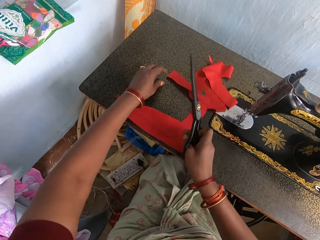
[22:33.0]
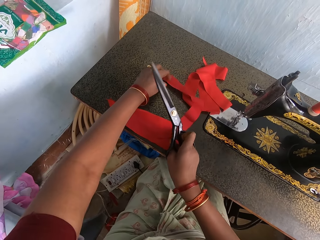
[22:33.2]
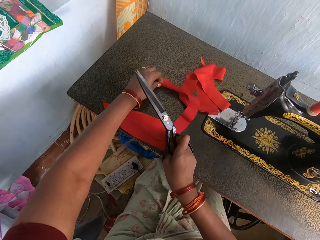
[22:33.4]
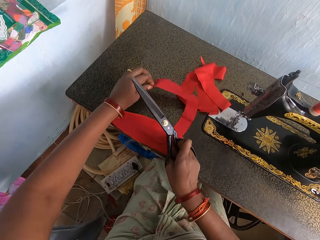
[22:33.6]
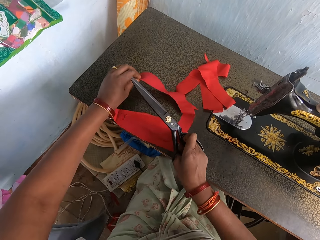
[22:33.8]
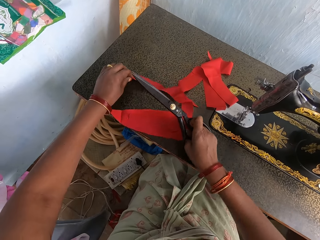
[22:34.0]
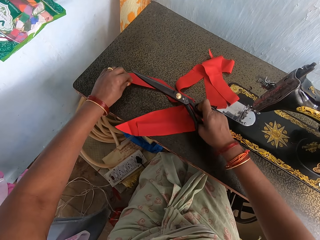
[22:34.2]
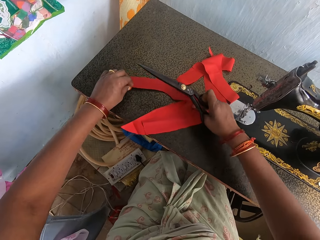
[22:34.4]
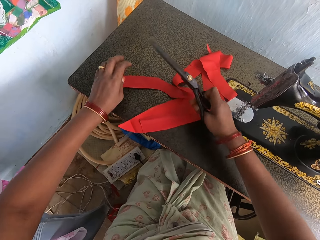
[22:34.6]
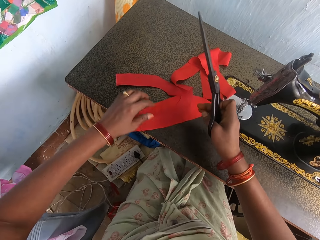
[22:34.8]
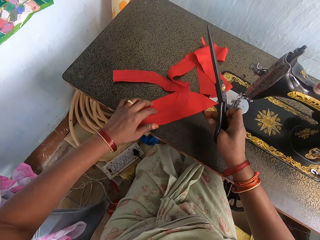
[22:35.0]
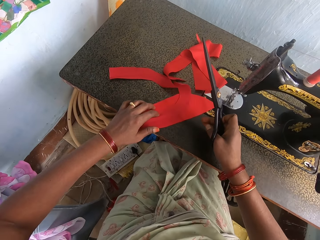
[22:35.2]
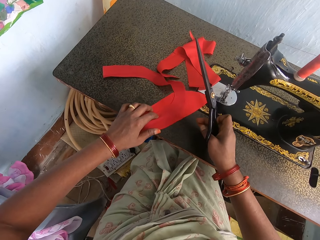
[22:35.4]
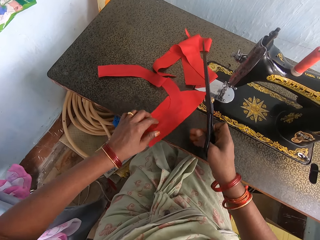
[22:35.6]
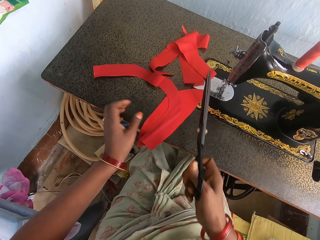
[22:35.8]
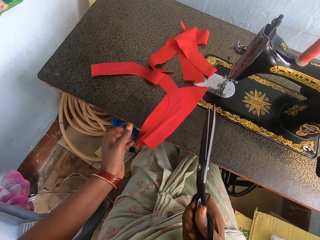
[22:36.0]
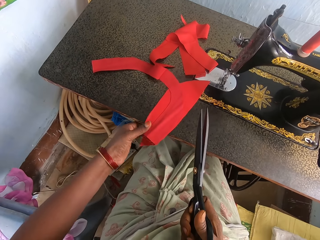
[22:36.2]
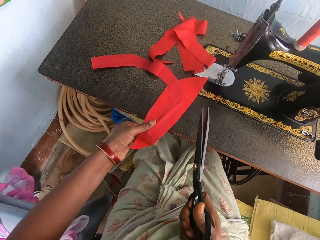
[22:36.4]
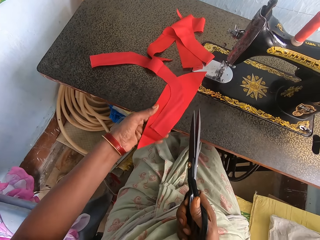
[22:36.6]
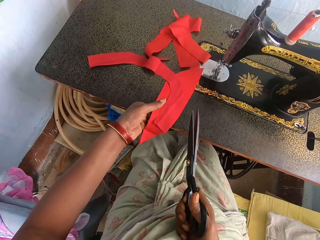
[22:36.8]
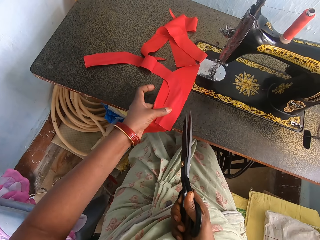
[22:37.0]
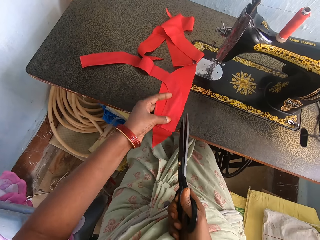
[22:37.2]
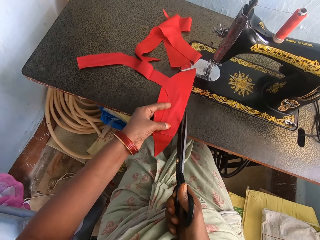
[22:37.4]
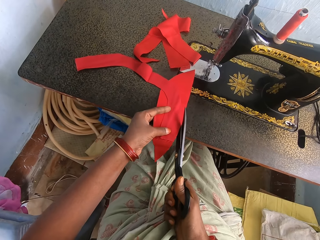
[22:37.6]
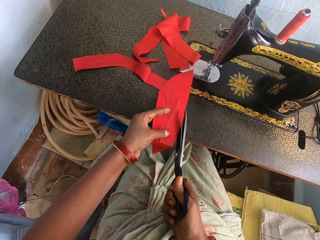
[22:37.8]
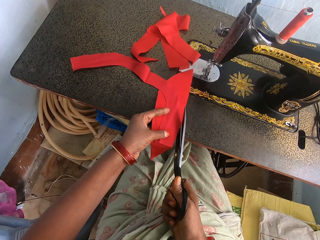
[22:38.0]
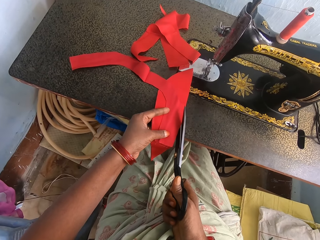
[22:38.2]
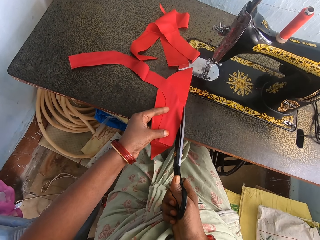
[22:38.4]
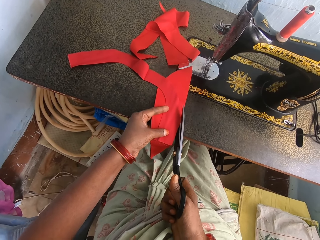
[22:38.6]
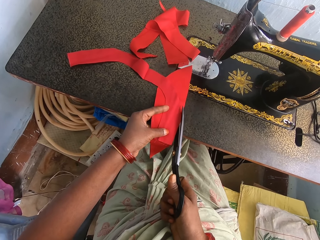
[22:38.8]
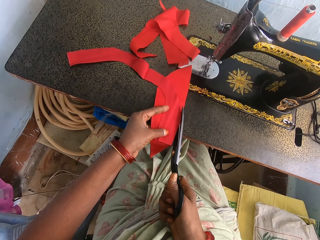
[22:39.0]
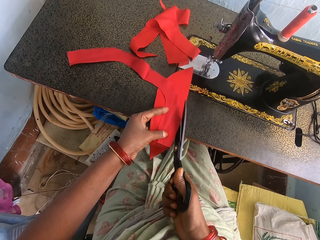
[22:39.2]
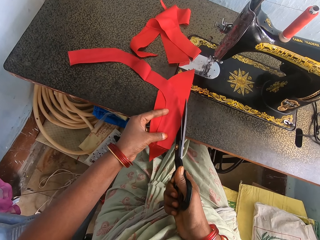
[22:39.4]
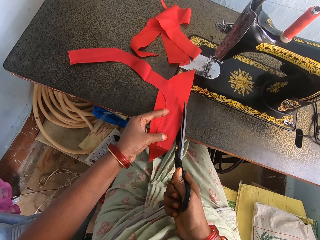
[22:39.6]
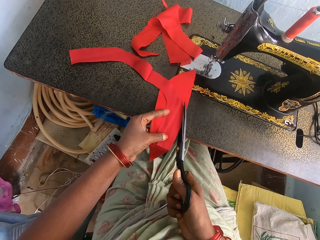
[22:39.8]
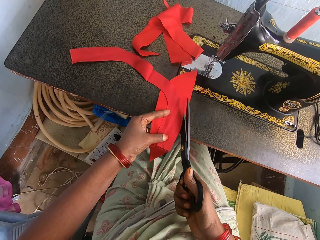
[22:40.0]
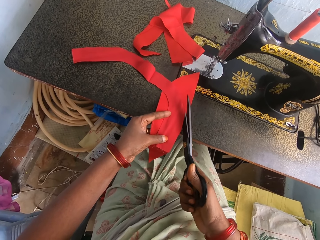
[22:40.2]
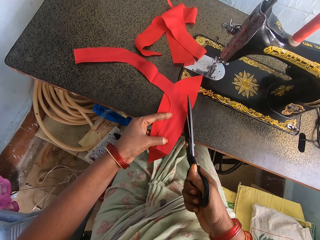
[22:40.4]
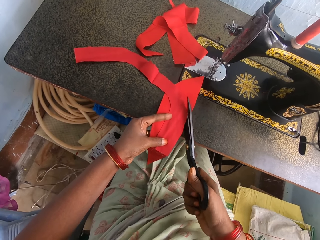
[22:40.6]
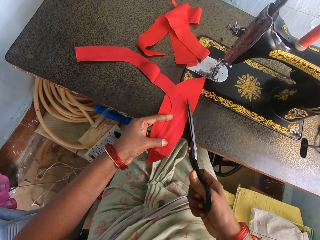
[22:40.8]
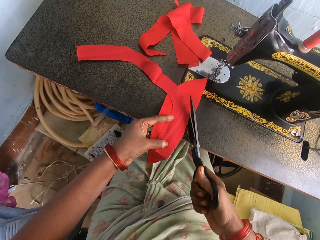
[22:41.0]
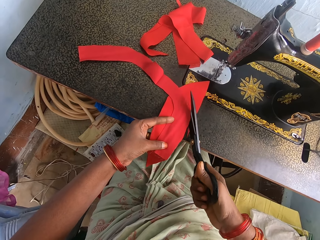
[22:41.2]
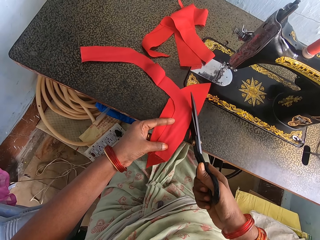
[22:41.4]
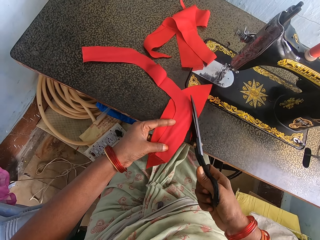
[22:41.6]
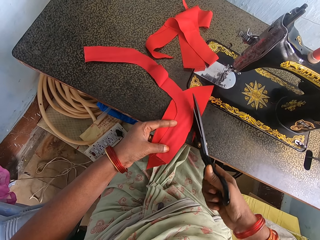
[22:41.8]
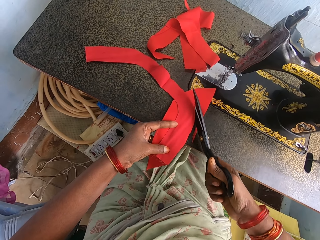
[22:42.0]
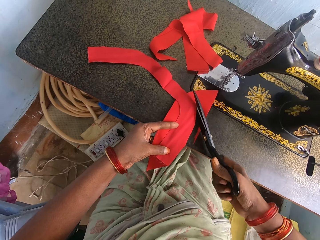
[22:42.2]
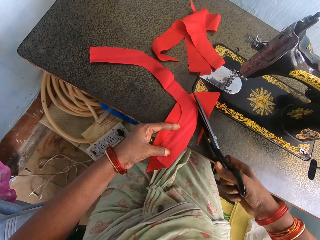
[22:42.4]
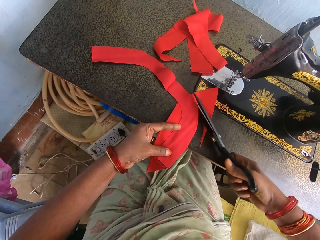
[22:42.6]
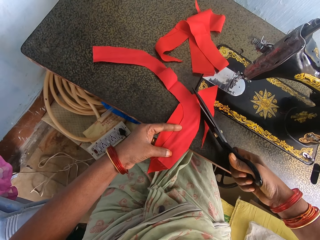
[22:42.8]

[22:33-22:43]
The camera wearer adjusts the material with her hands. She turns the fabric. She cuts the material with the scissors.

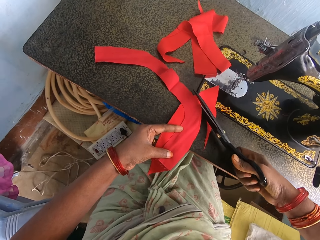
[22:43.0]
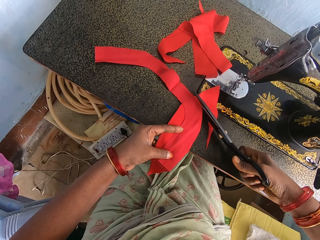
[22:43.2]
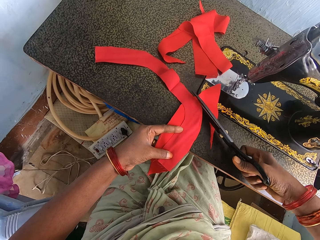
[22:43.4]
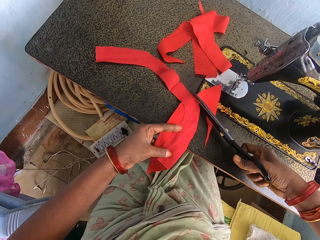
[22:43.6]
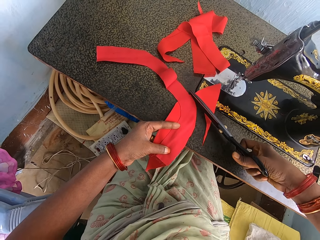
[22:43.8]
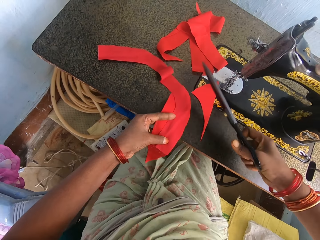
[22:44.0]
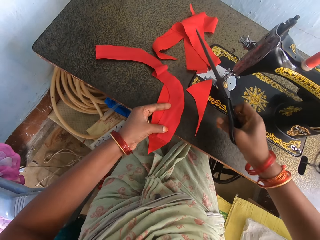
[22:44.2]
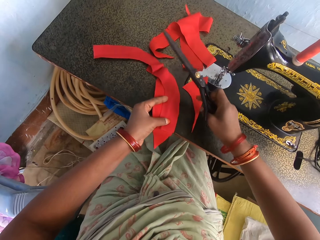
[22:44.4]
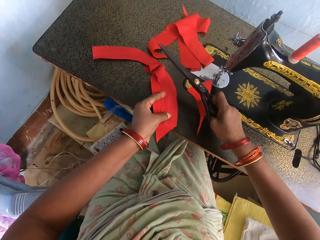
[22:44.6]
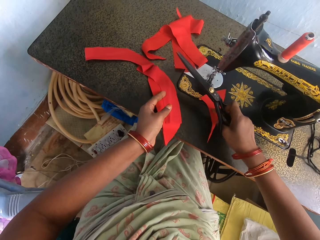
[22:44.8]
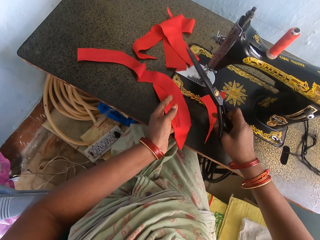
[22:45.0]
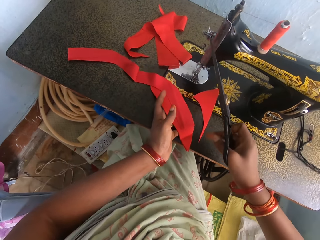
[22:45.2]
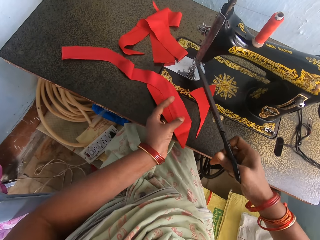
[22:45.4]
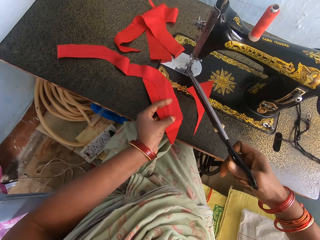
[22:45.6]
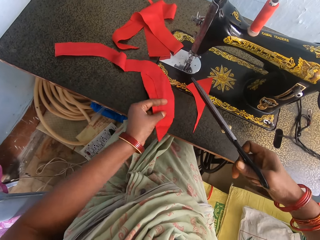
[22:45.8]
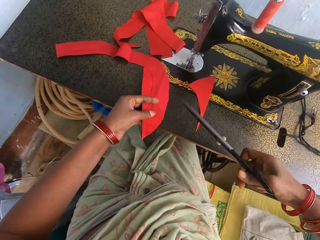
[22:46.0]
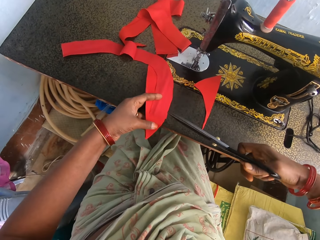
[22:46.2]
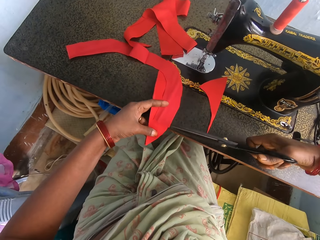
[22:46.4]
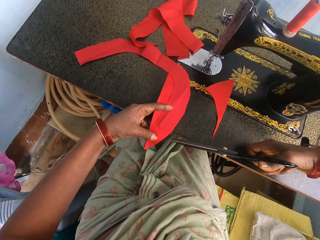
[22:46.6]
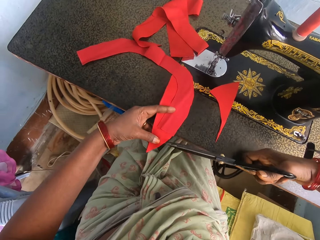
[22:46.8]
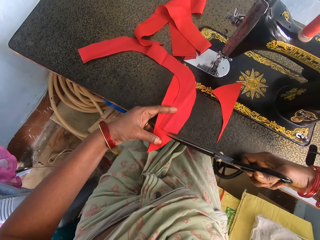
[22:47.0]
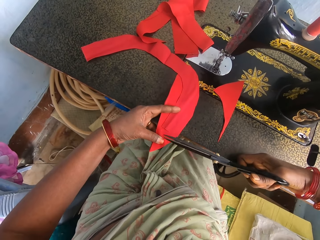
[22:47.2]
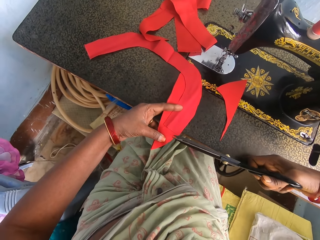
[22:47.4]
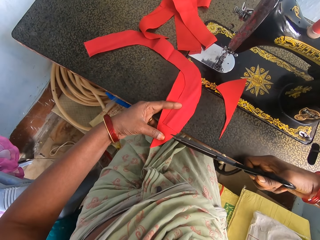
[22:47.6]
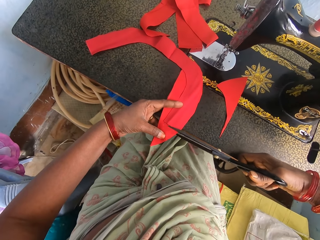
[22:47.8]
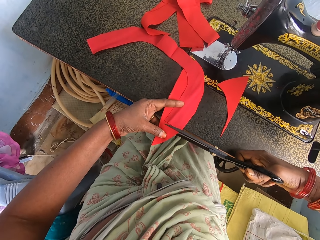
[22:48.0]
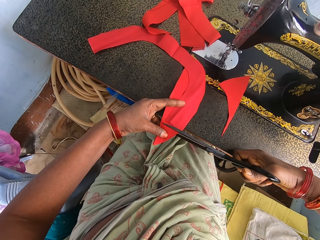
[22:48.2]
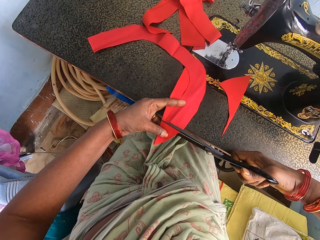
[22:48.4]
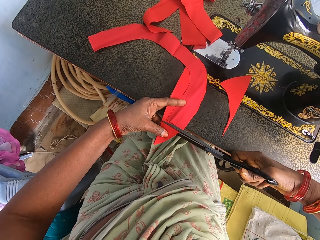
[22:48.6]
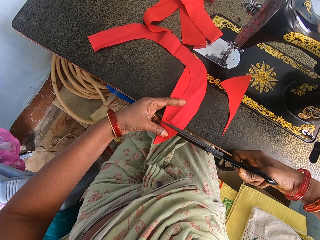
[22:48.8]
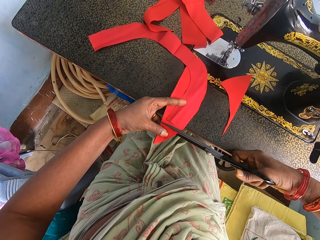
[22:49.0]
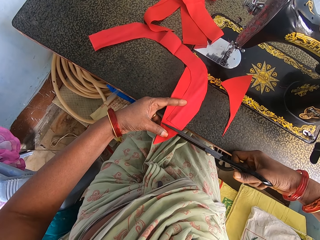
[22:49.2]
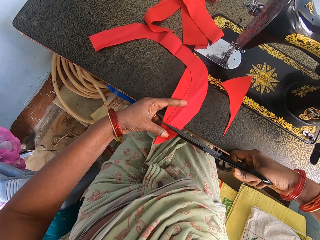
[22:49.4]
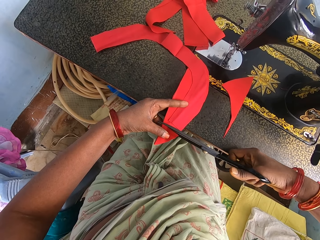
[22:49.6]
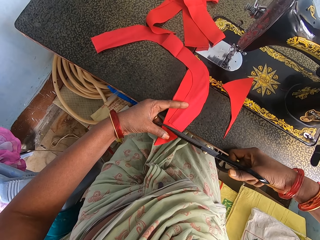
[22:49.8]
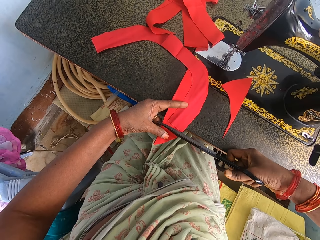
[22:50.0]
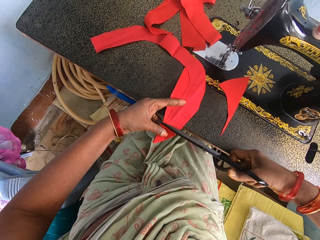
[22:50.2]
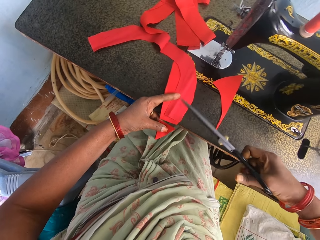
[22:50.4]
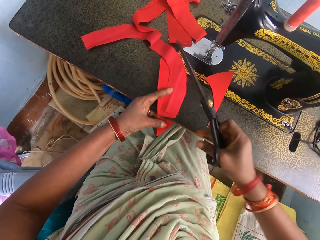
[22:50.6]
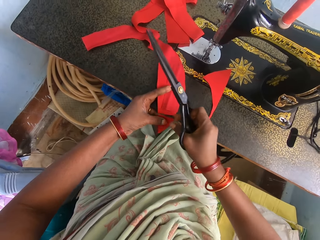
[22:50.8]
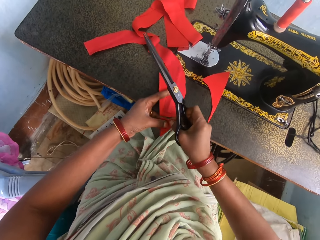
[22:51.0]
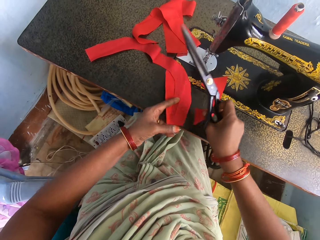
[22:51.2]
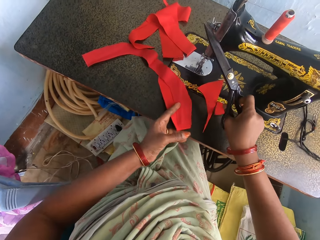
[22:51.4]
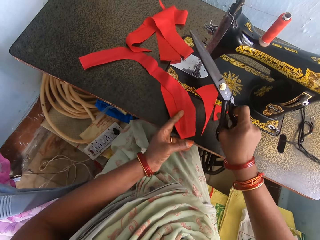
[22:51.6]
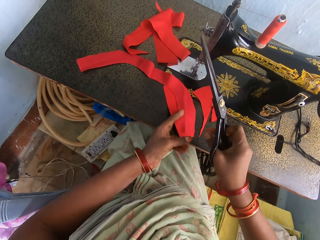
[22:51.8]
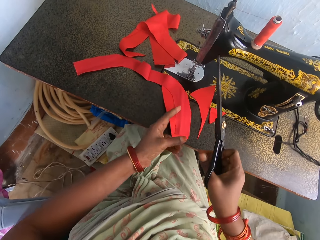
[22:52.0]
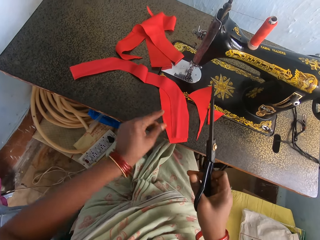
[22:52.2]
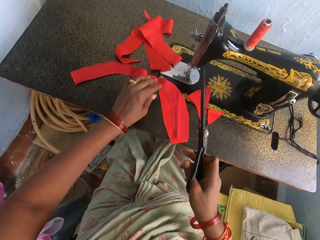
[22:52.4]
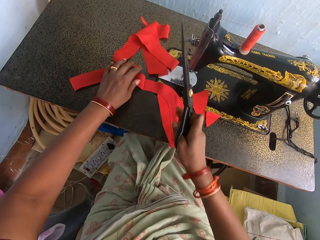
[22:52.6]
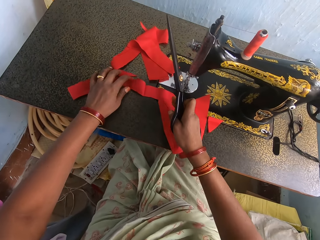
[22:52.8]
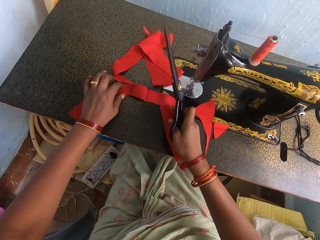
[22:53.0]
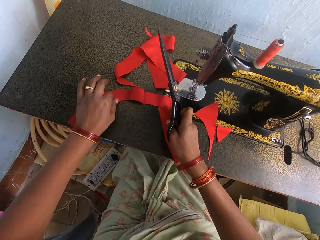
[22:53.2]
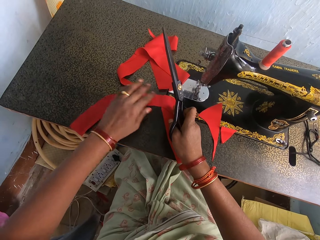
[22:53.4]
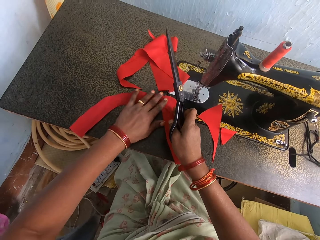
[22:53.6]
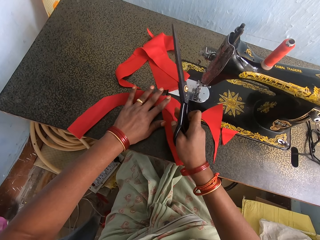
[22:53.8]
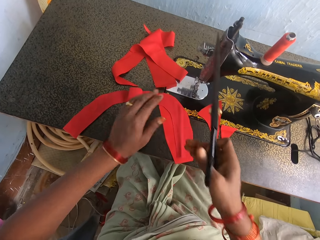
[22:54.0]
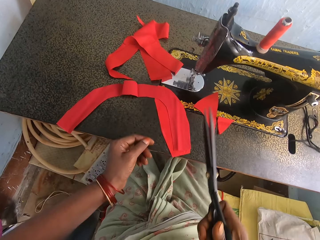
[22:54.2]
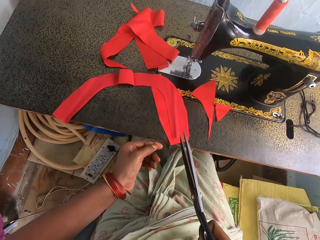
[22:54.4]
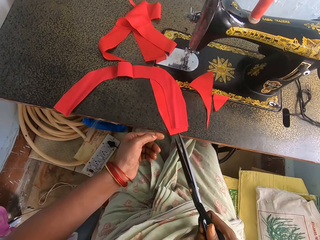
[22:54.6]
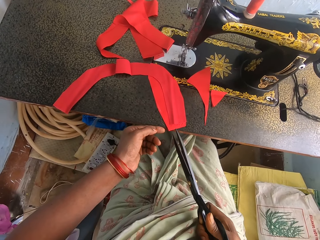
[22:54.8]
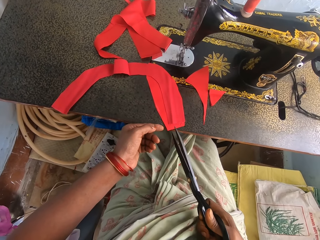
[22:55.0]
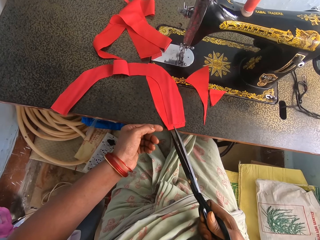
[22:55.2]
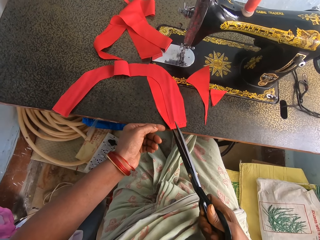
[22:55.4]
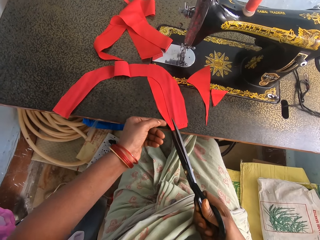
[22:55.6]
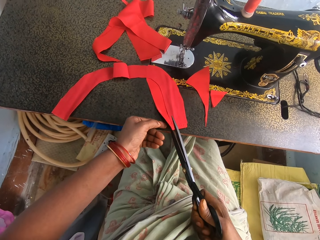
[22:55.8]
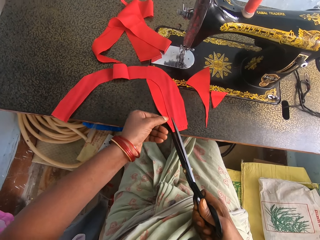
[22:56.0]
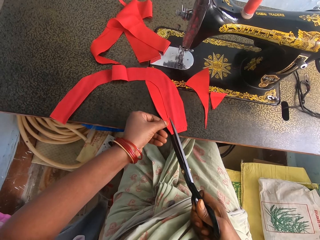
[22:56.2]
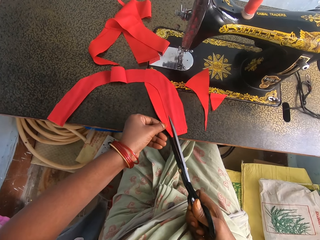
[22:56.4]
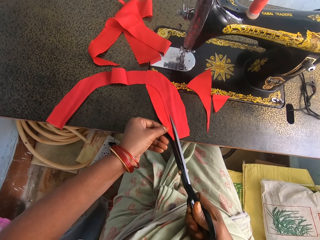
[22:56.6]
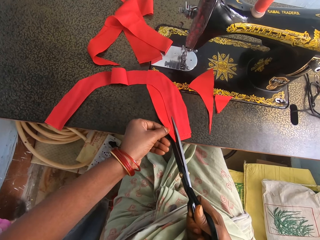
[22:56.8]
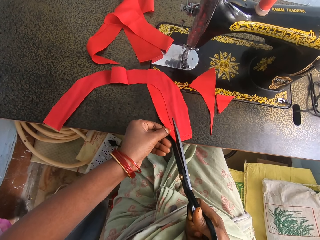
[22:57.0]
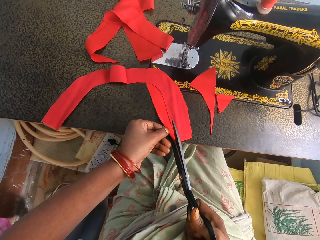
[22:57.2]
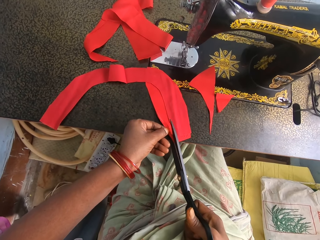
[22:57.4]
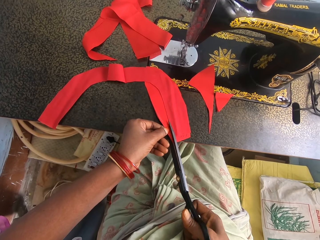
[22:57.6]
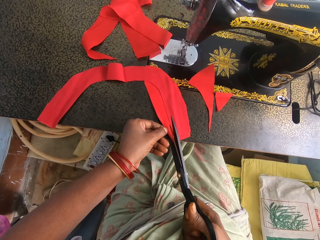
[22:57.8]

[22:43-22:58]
The camera wearer moves the material on the table. They cut the piece of cloth with the scissors. They move a piece of cloth. They adjust the piece of cloth. They cut the piece of cloth with the scissors.
